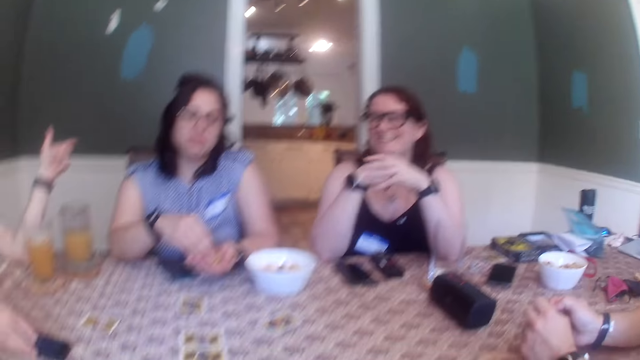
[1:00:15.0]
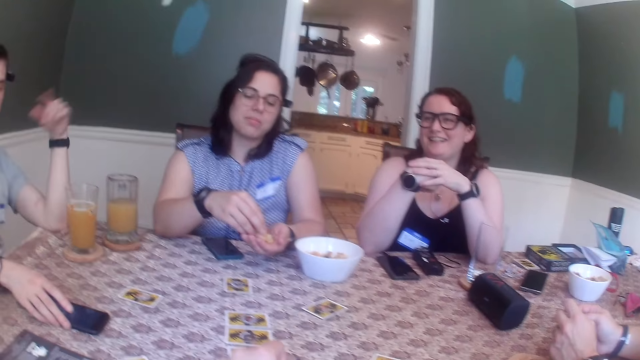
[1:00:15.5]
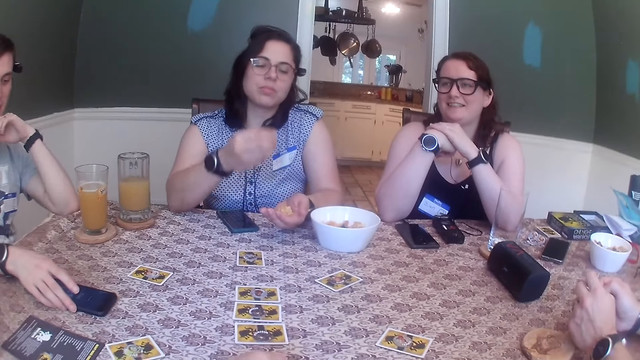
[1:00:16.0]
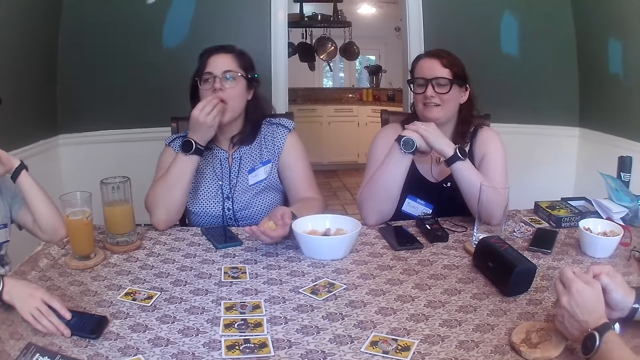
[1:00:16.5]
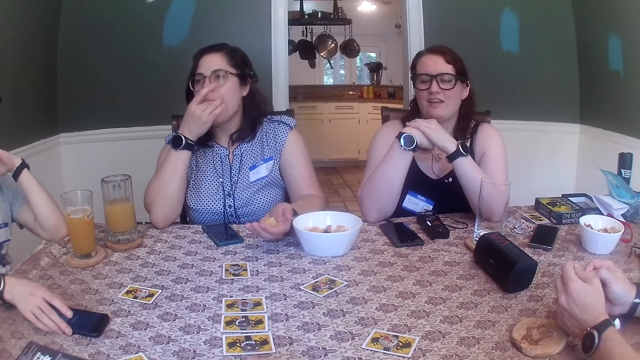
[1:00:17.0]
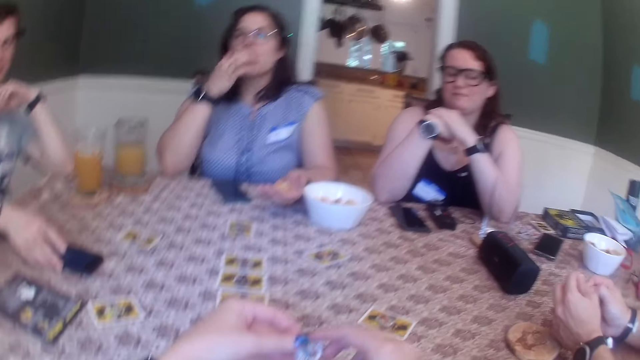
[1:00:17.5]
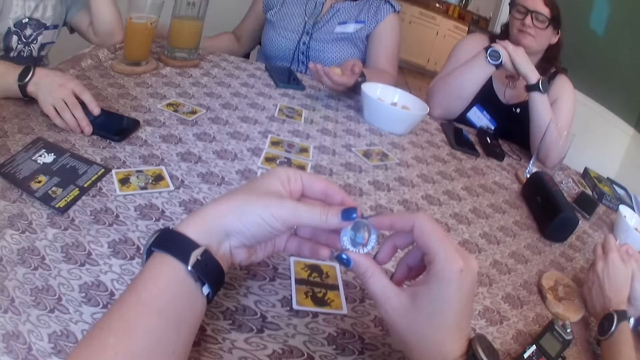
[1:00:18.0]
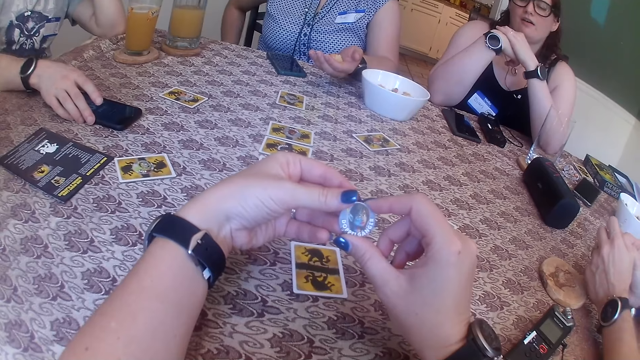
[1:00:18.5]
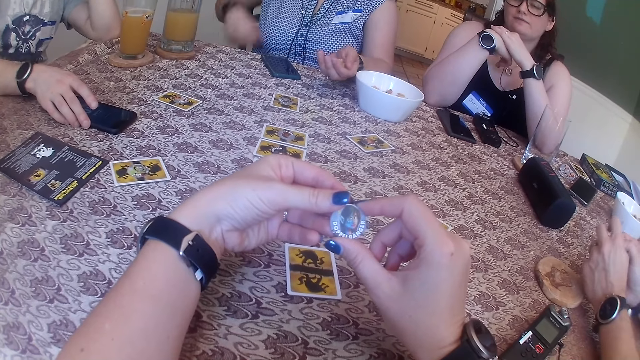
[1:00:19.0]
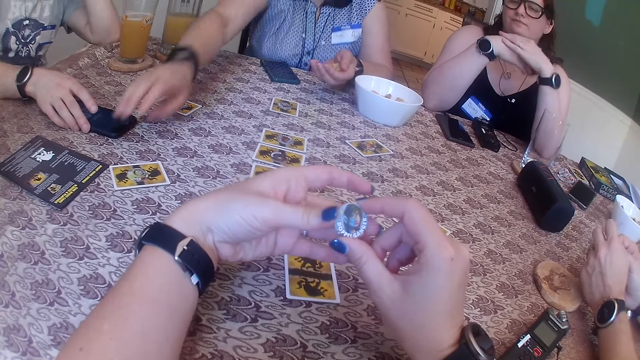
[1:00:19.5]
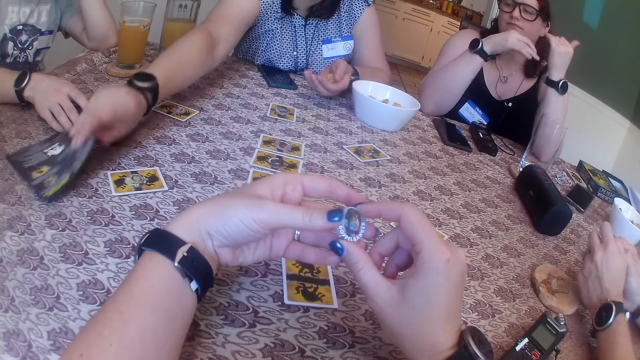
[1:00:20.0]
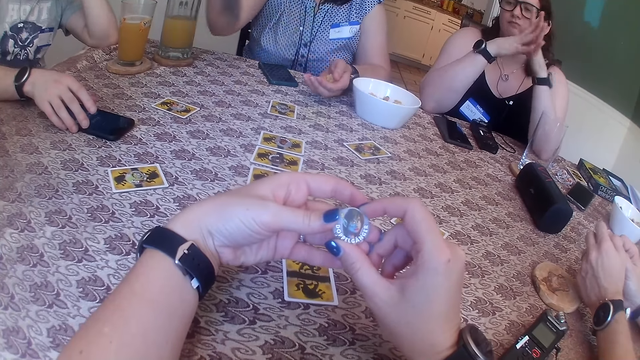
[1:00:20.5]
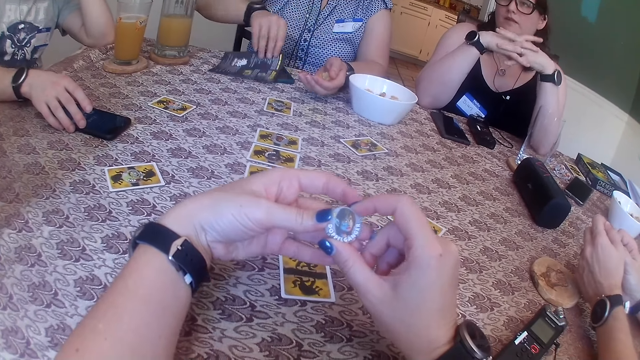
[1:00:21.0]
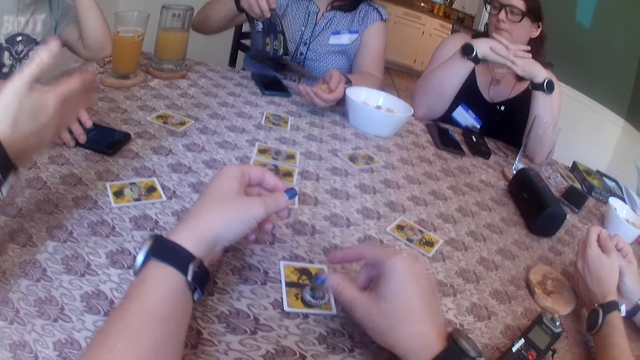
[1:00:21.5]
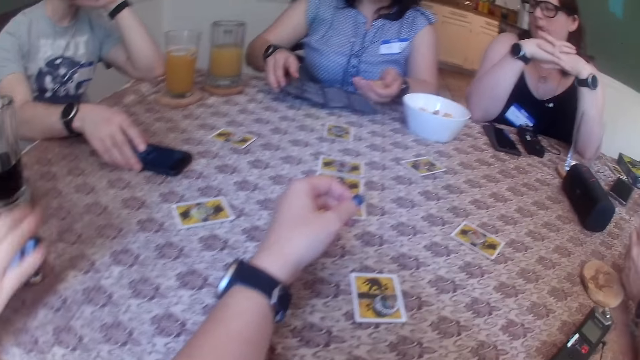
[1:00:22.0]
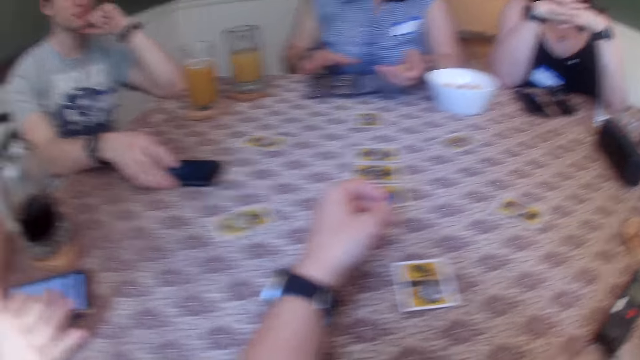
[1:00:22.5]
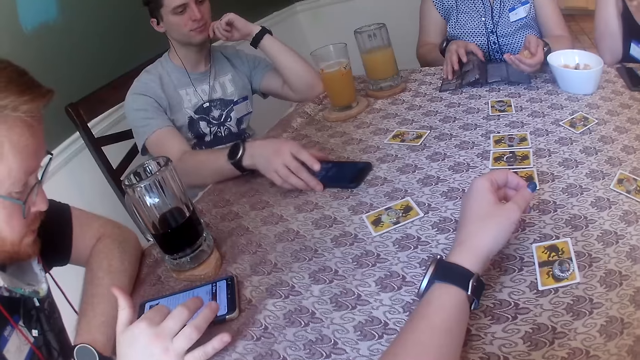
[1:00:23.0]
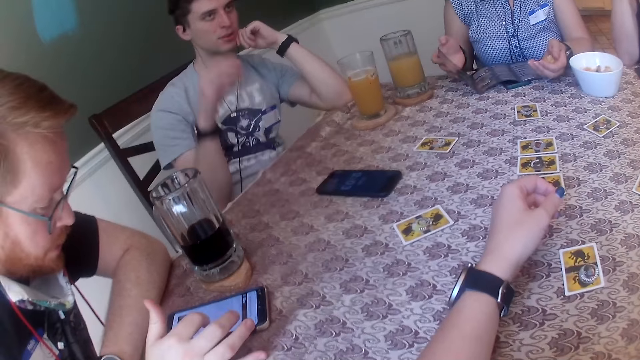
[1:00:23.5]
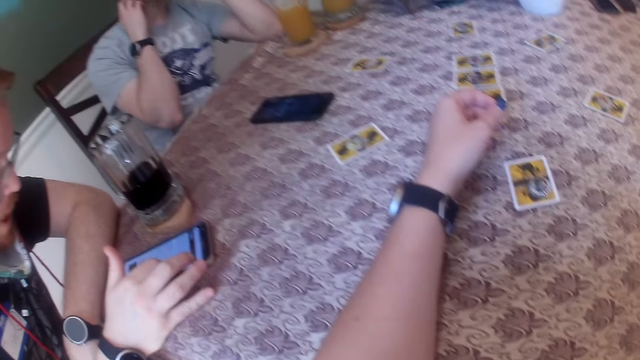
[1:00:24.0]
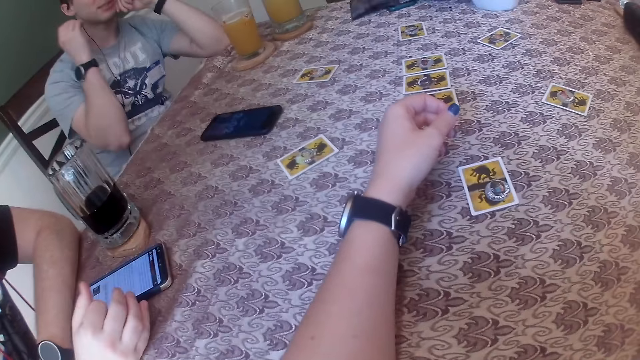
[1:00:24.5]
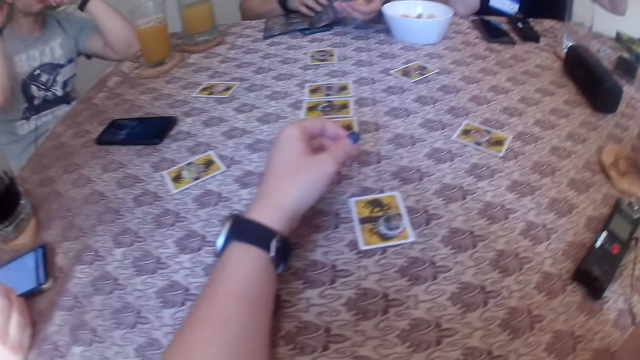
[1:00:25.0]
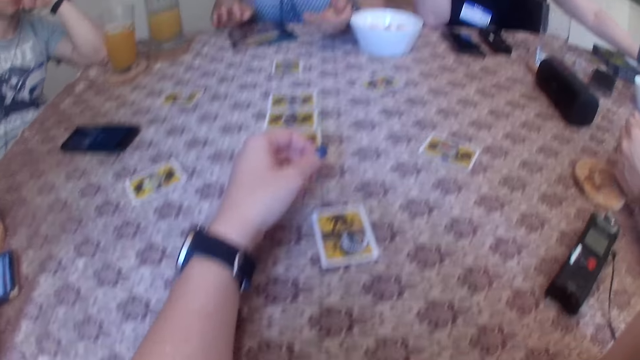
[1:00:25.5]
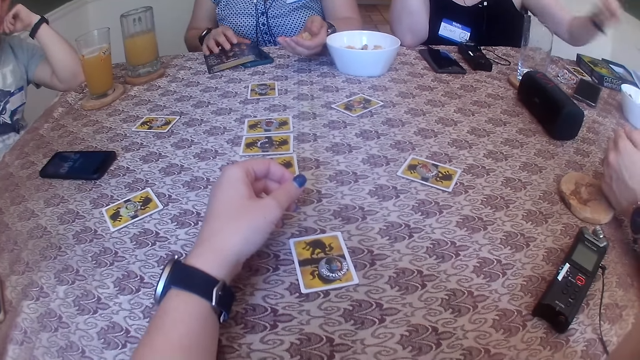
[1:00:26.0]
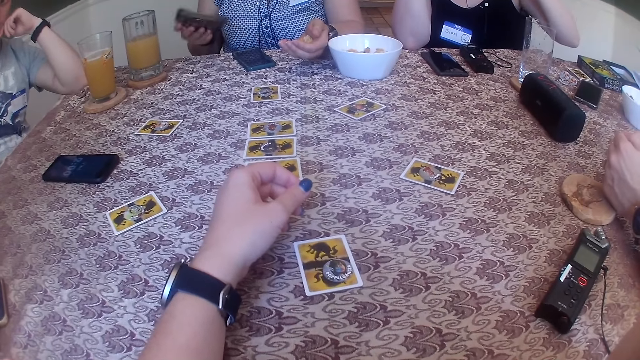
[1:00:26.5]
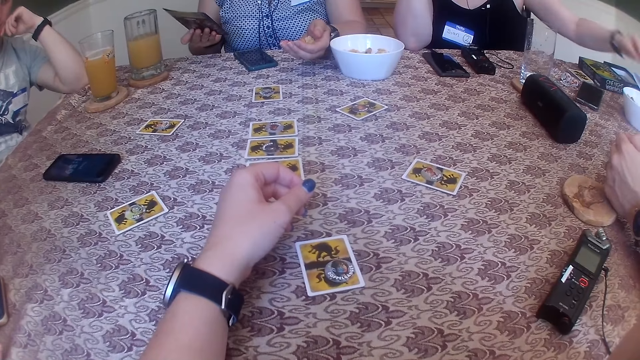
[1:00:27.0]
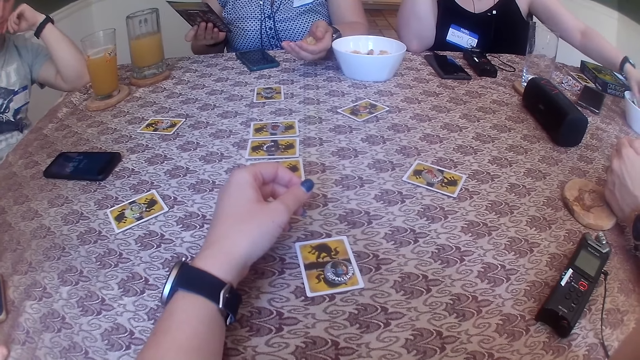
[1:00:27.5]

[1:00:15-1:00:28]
The woman takes cheese puffs from the plate with her right hand and eats some cheese puffs with her right hand. The camera wearer holds a ring on the hand. The woman takes the rule leaflet from the table with her right hand. The camera wearer drops a chip on the card with her right hand. The woman opens the rule book on the table with her right hand. A man moves the phone on the table with his right hand. Another man operates his phone with his right hand. The first man scratches his neck with his right hand. Another woman takes cheese puffs from a bowl on the table with her left hand.

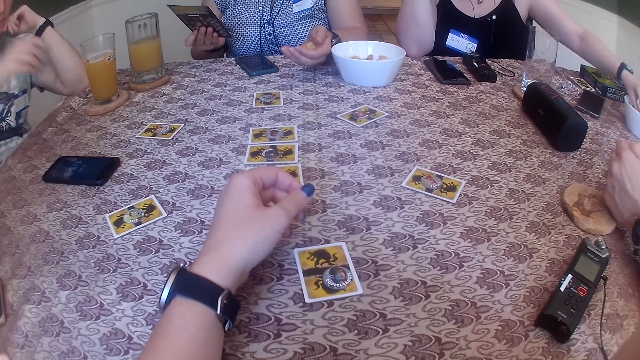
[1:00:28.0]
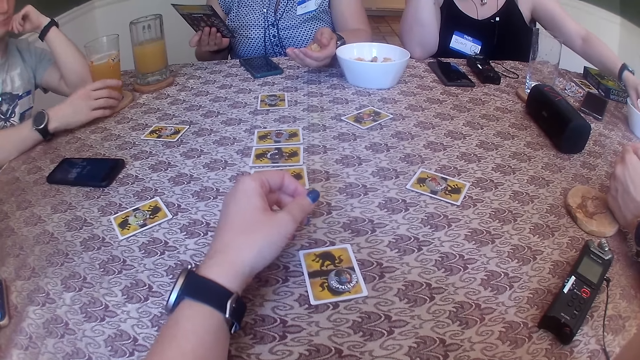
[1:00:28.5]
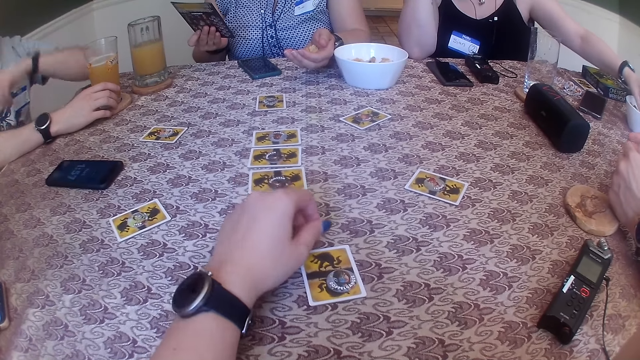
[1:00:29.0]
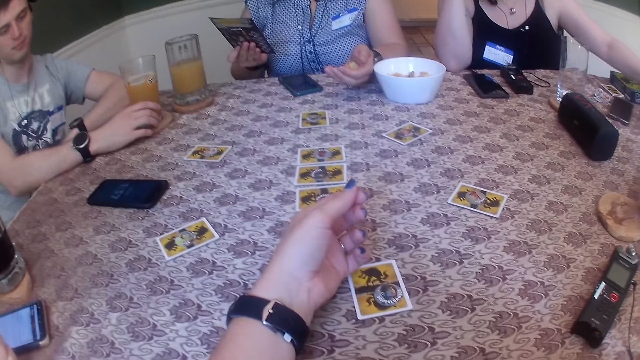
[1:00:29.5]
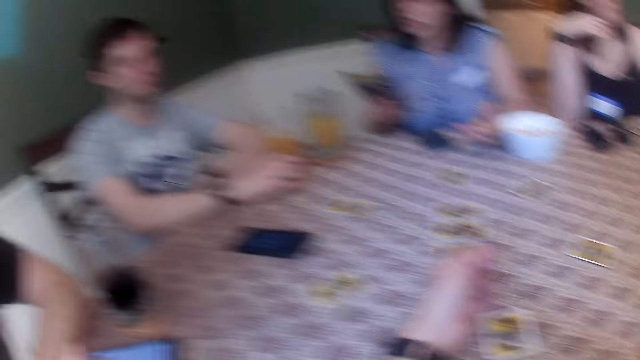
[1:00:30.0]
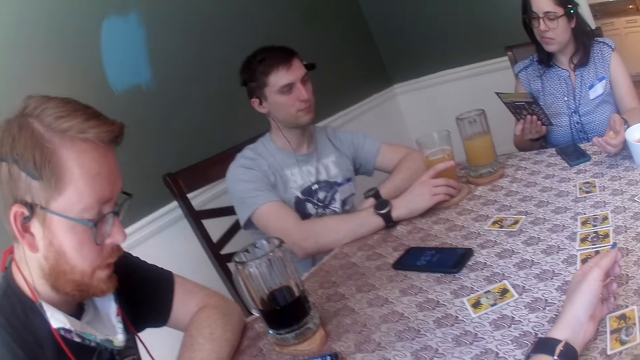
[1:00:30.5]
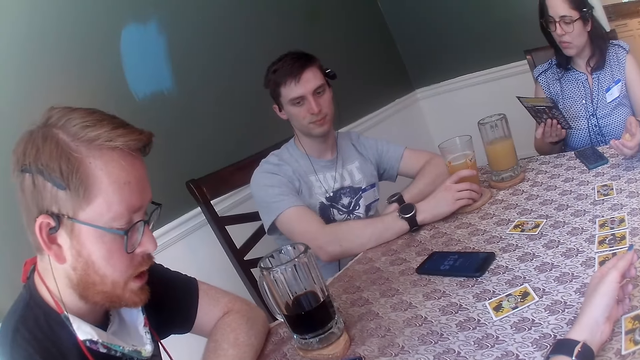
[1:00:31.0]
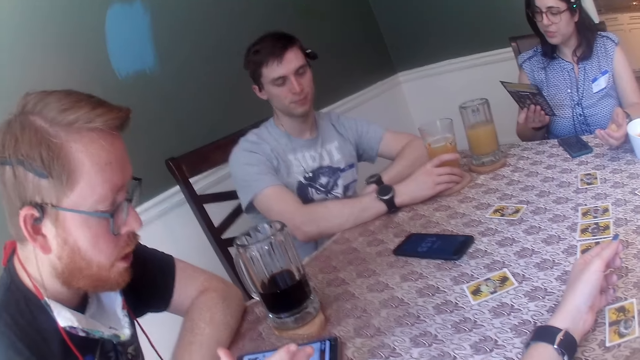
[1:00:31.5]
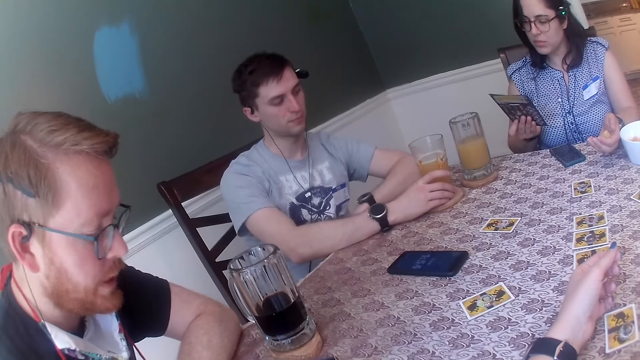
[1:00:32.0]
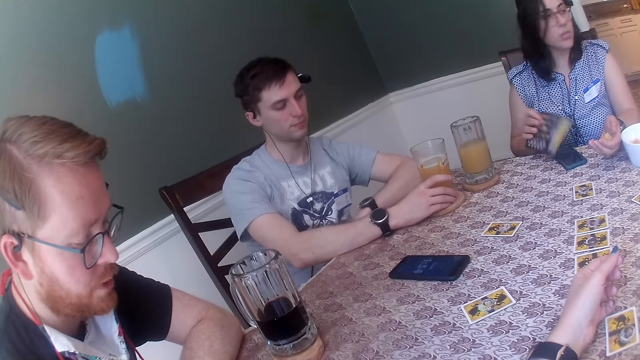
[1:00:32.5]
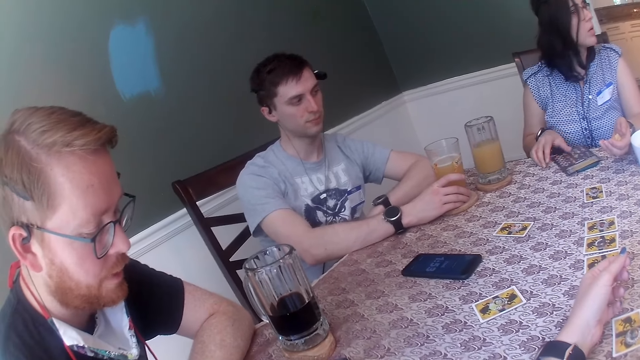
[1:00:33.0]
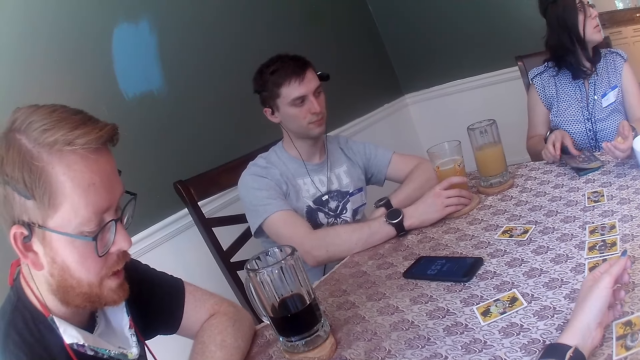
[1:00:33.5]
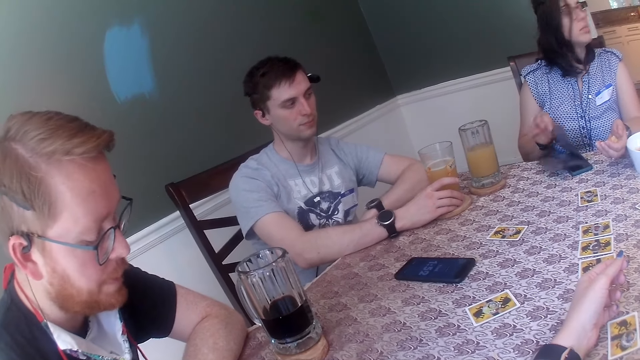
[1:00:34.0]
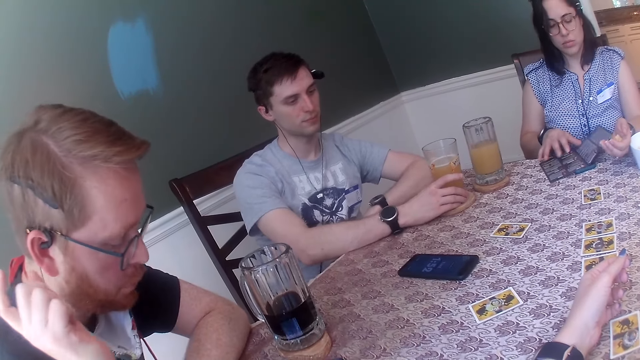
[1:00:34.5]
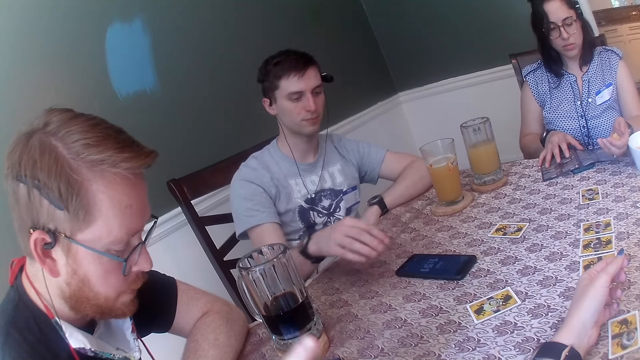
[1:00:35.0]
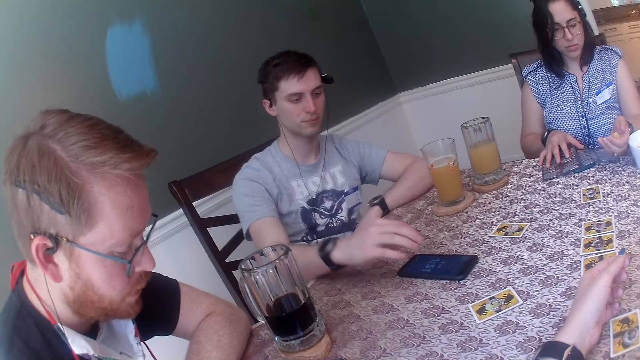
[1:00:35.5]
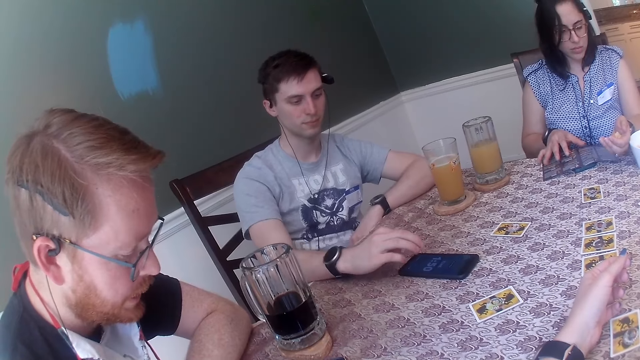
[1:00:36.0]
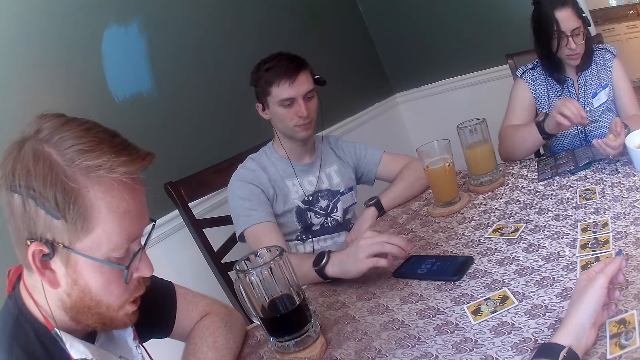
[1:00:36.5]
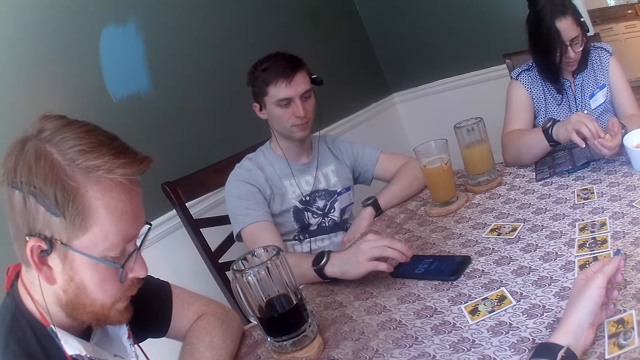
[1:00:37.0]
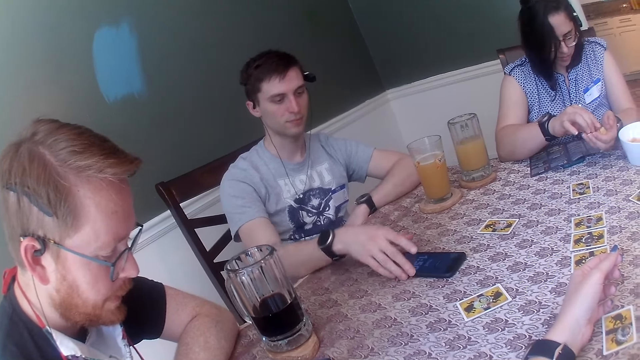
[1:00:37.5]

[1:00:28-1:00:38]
The man touches a glass cup with his right hand. The camera wearer picks up a card on the table. The woman opens the game rule leaflet on the table. The man operates the phone with his right hand. The woman takes some cheese puffs from her left hand with her right hand.
